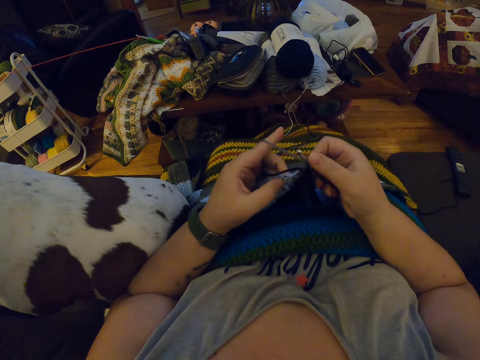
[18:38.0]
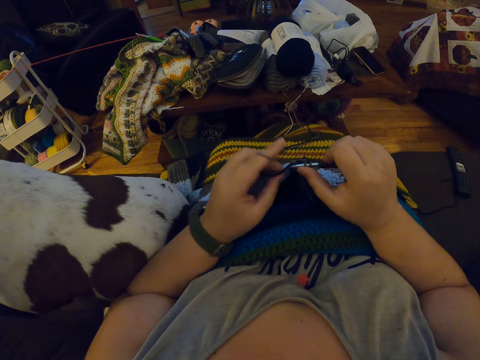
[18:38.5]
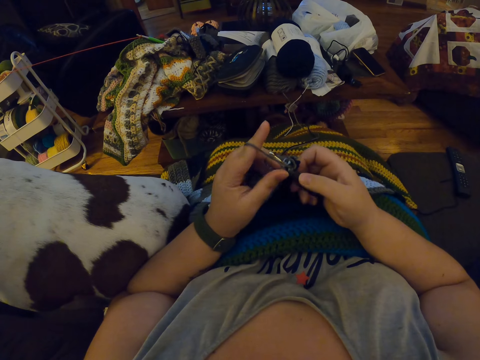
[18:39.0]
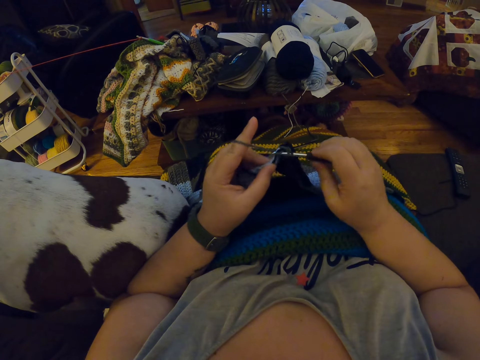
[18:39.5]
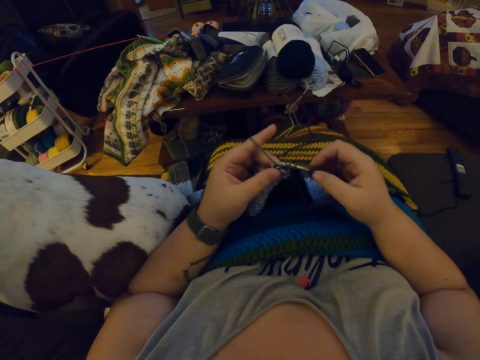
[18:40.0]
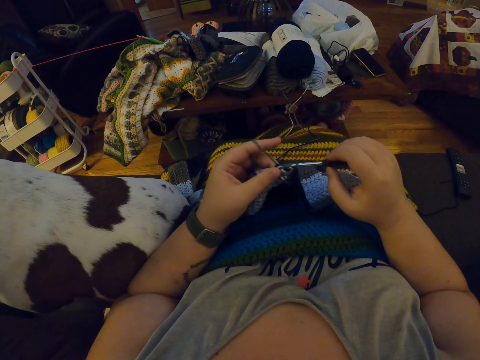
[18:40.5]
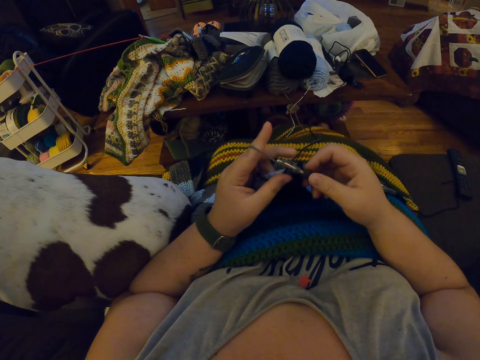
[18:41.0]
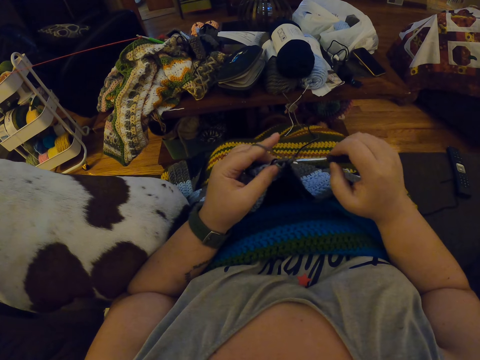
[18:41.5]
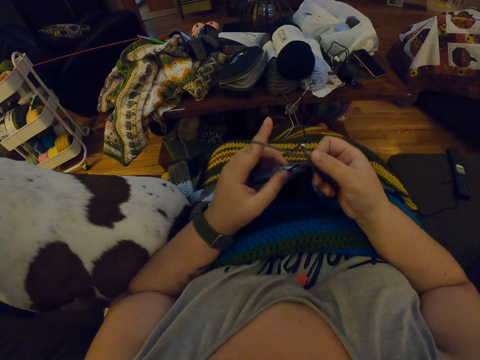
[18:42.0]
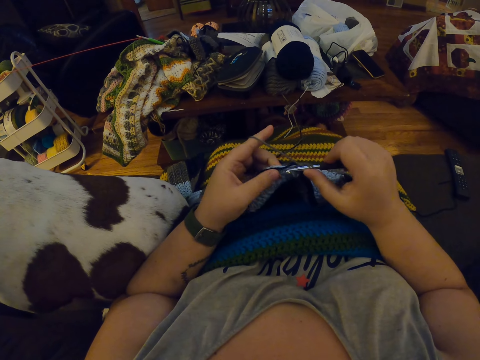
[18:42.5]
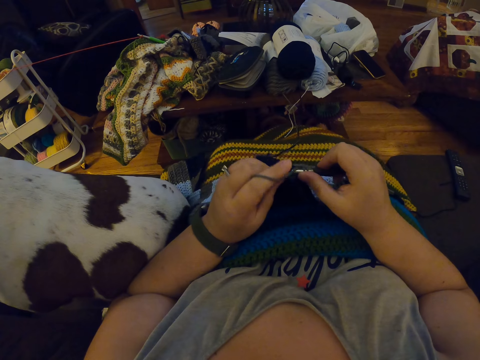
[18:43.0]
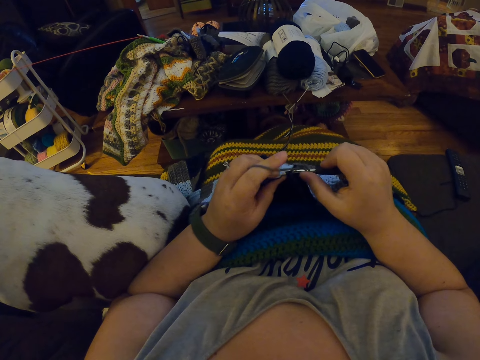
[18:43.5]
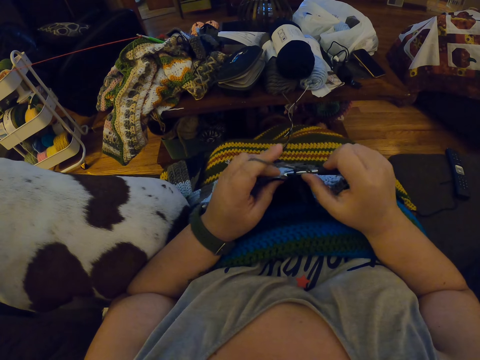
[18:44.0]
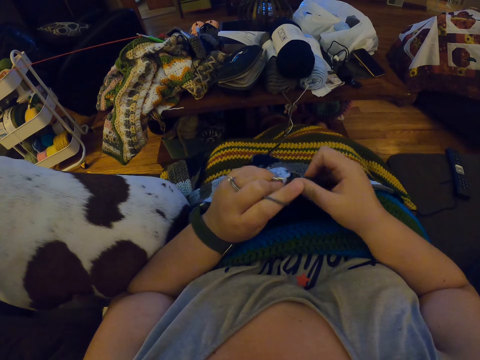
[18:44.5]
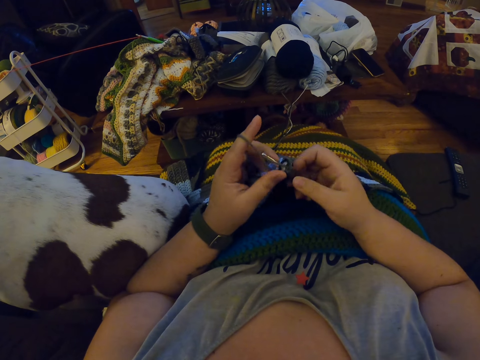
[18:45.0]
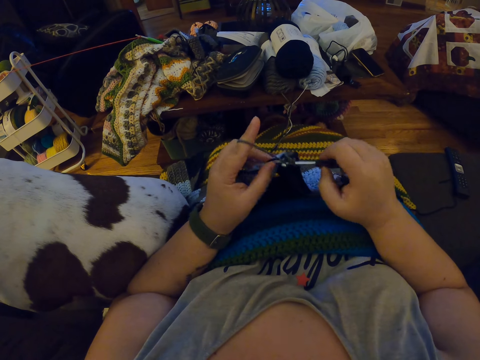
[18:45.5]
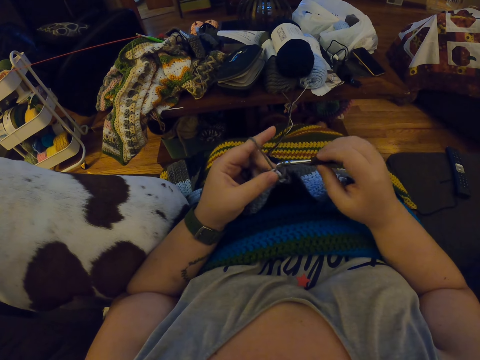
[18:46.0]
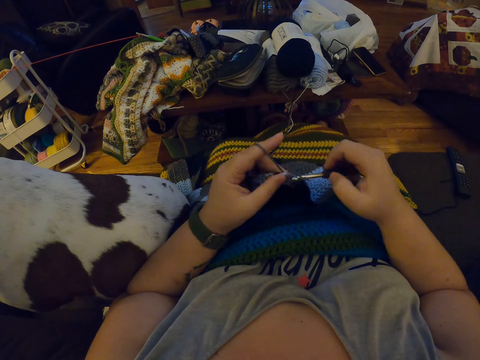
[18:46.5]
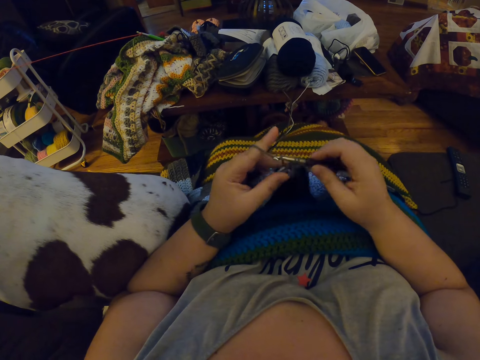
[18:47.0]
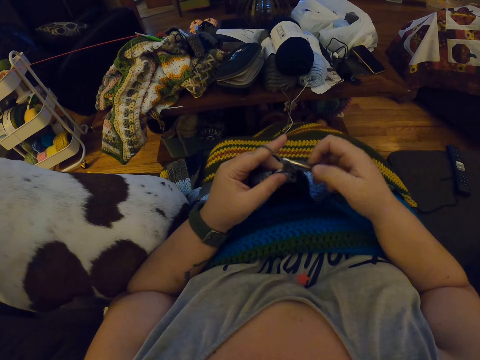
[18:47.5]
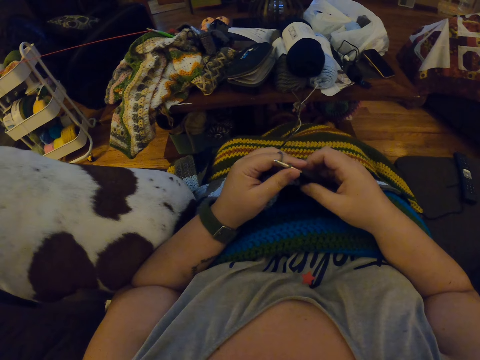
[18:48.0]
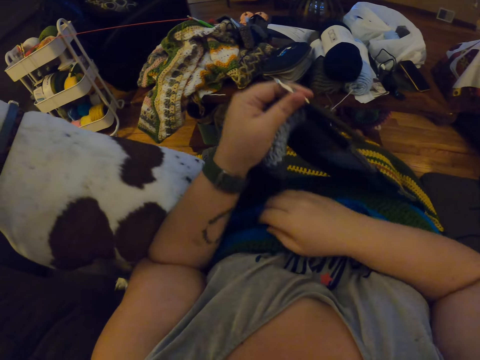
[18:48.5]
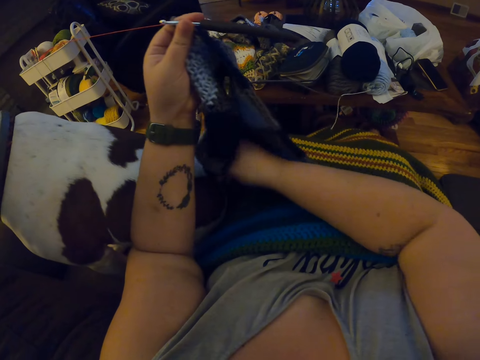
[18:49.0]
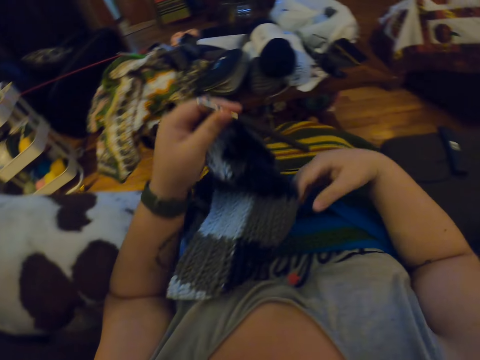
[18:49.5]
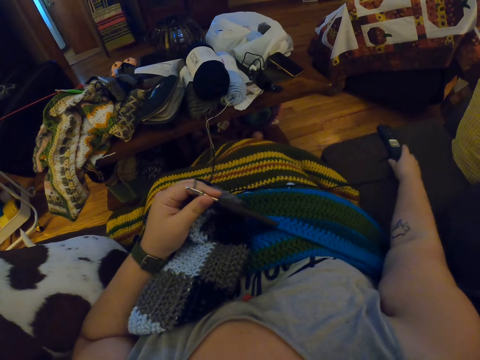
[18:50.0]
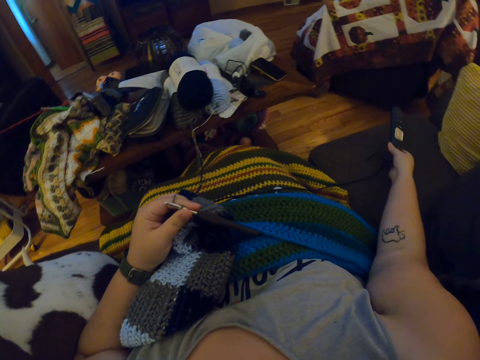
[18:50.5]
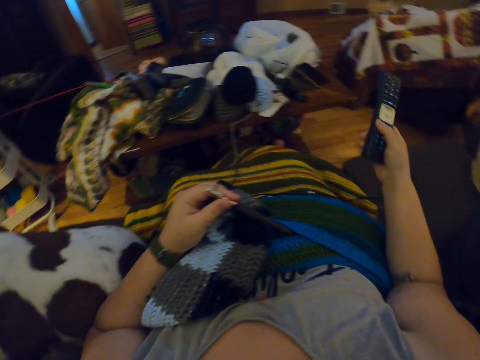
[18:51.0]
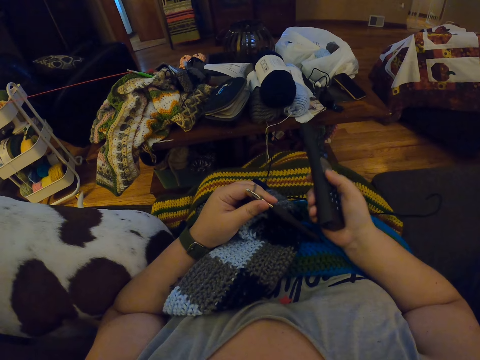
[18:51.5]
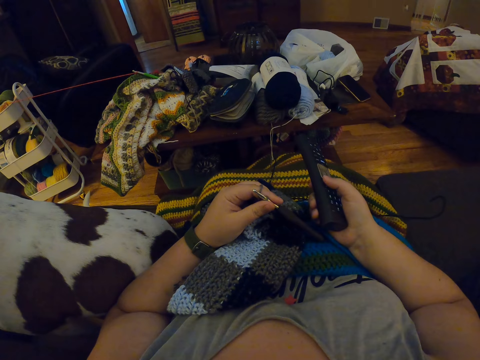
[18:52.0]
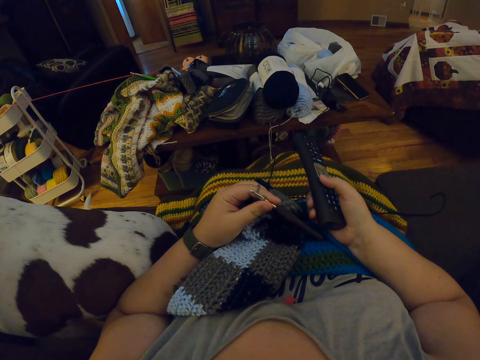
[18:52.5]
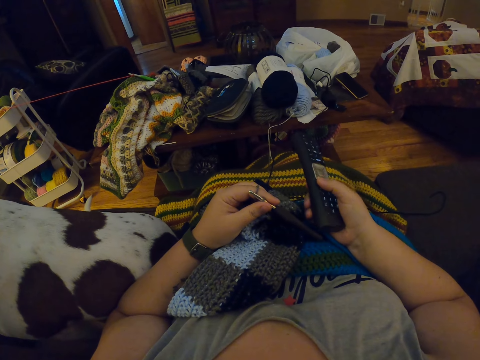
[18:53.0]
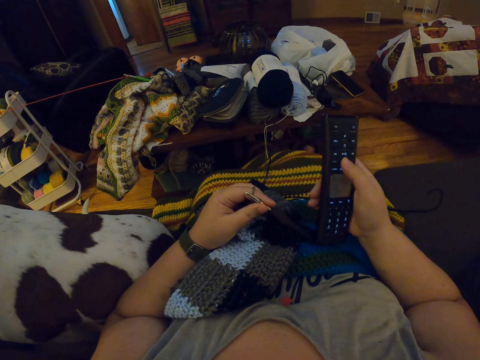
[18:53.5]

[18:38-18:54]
The camera wearer lifts the fabric. She adjusts the crocheted fabric. She picks up a remote control from the sofa. She presses the remote control with her right hand.

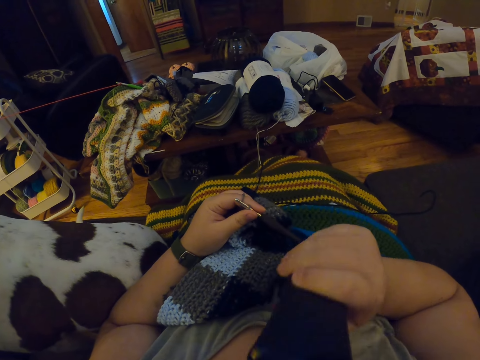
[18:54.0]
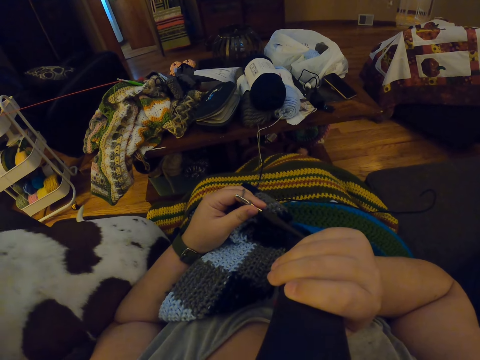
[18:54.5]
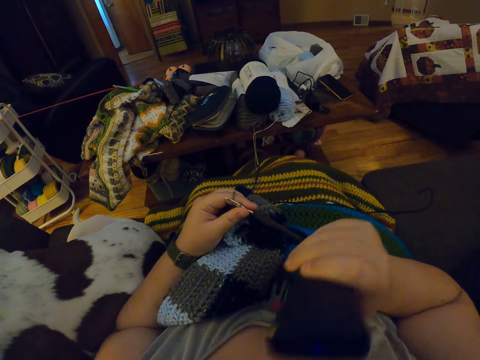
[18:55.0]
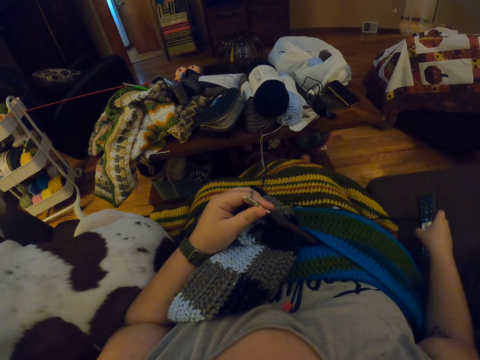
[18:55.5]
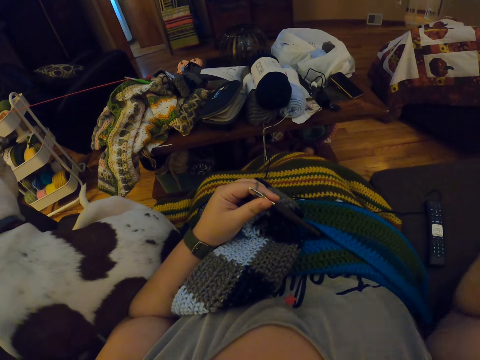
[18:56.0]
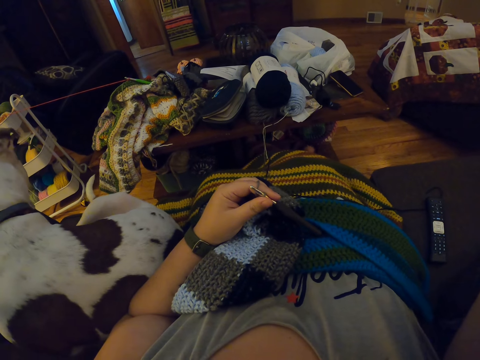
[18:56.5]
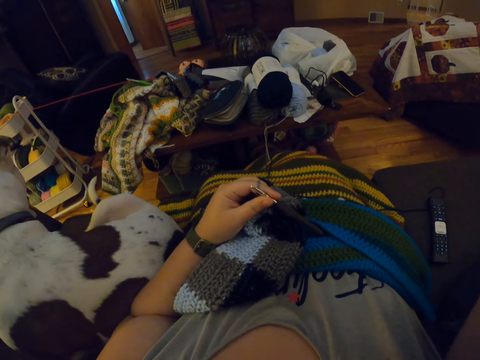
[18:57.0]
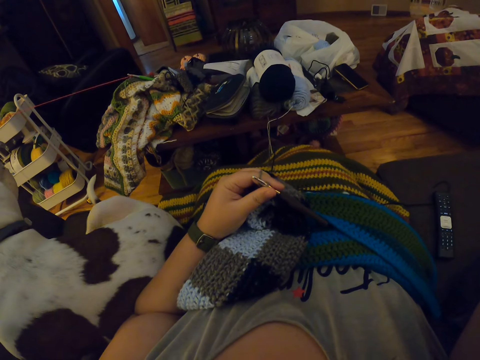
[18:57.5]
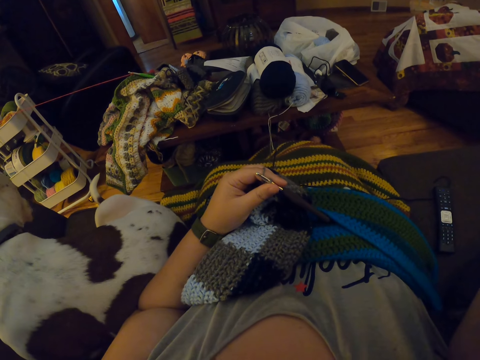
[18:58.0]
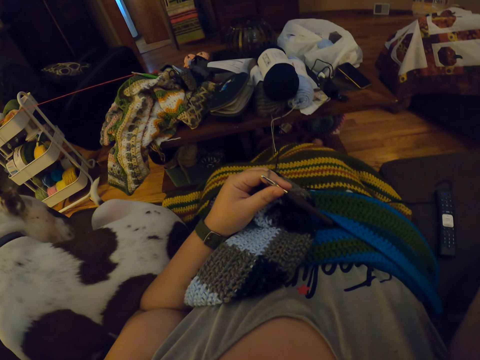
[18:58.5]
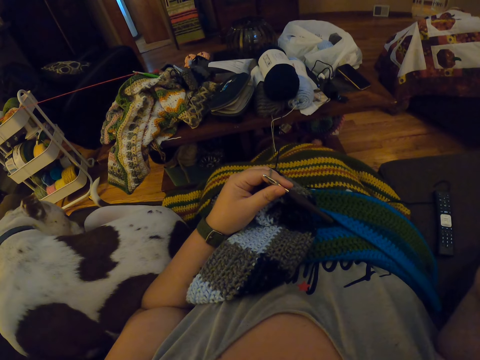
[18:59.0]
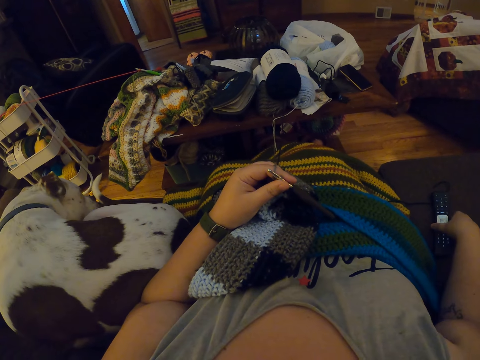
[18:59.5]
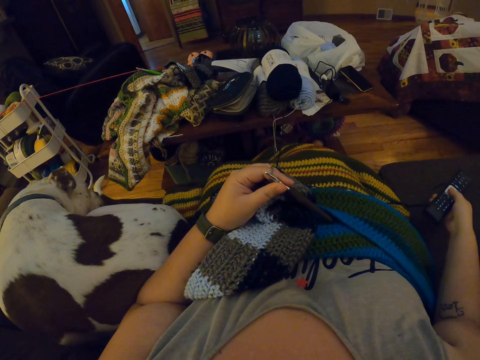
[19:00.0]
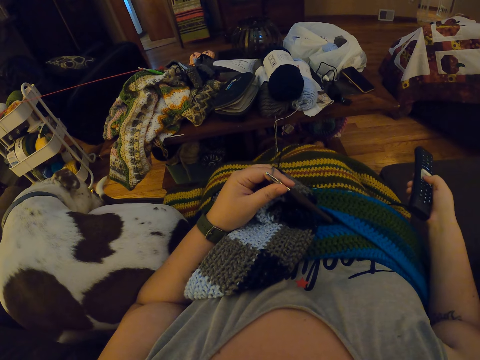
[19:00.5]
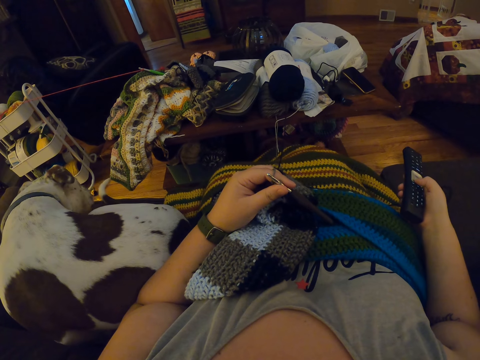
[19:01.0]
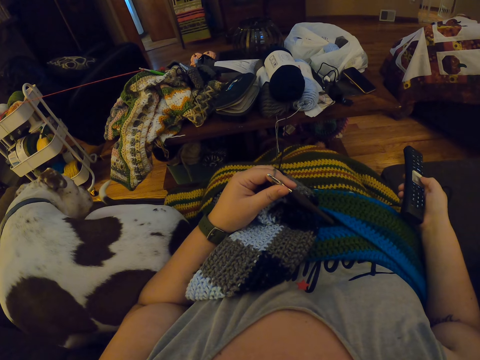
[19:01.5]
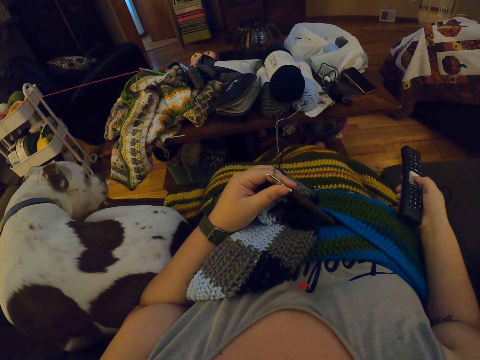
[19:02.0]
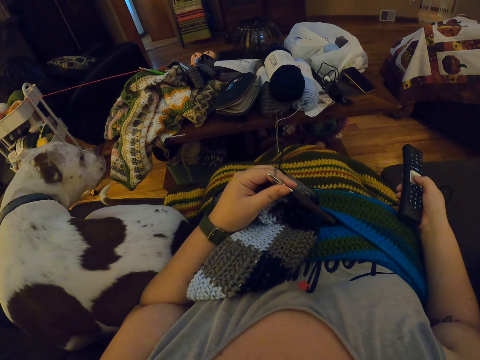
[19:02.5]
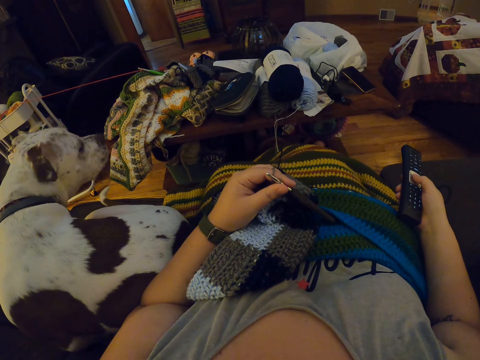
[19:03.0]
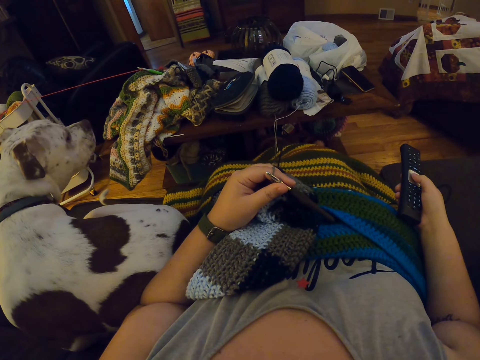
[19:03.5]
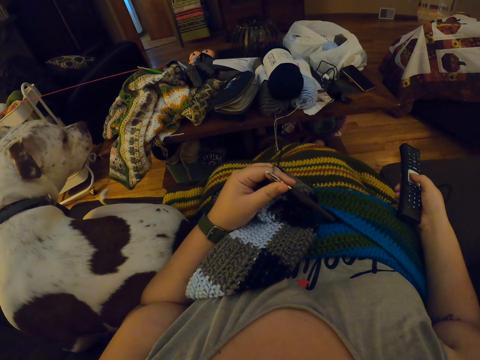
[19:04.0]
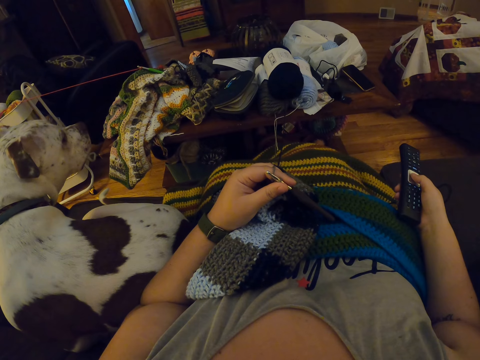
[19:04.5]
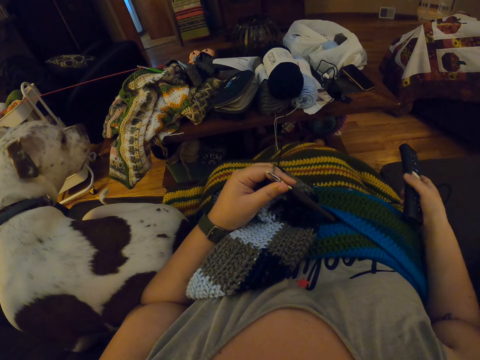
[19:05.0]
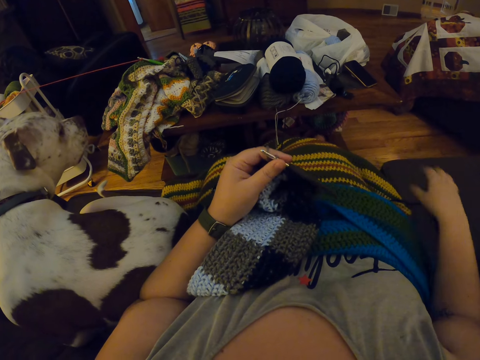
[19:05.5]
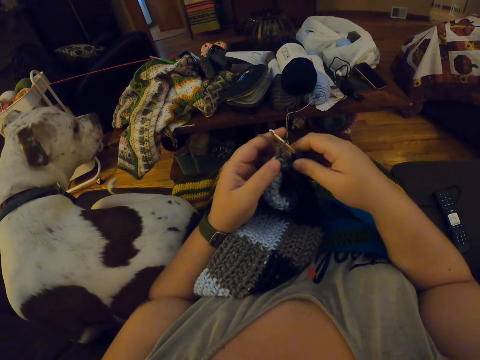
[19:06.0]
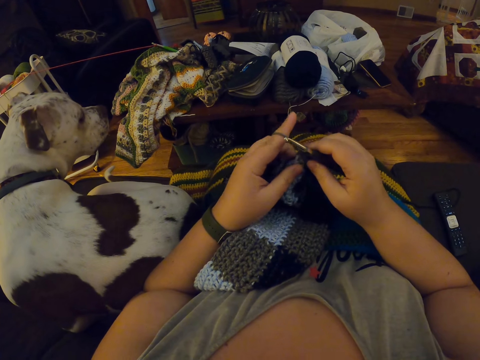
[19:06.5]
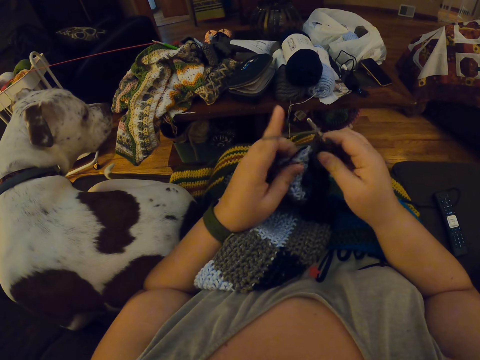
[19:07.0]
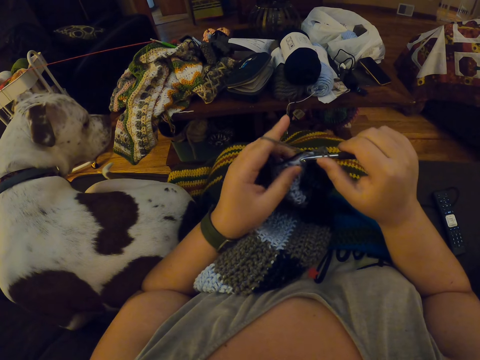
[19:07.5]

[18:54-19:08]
The camera wearer lifts the remote. She places the remote control on her face. She drops the remote control on the sofa. She lifts the hand. She touches the camera. She picks up the remote control from the sofa. She presses the remote control with her right hand. She drops the remote control on the sofa. She crochets the fabric with the yarn.
